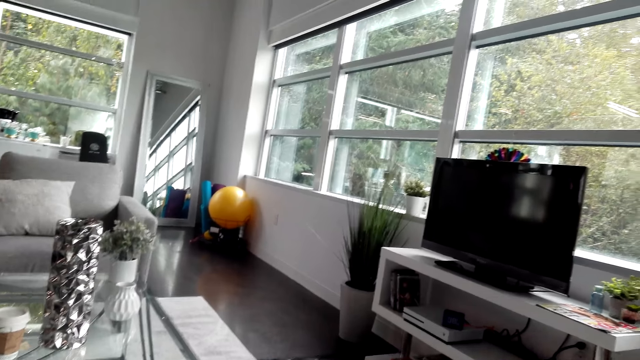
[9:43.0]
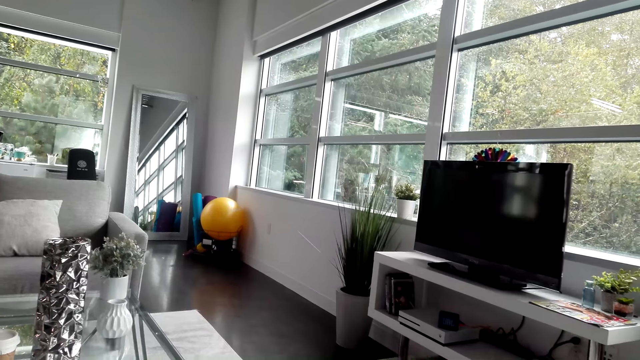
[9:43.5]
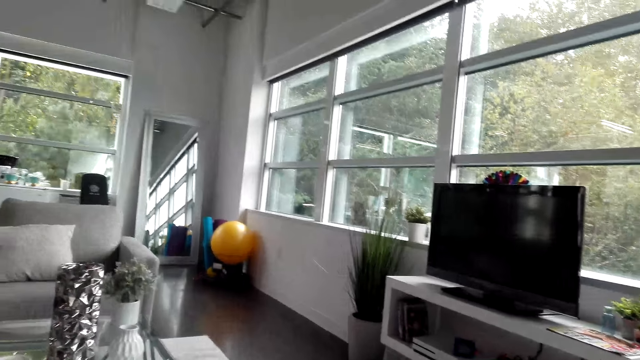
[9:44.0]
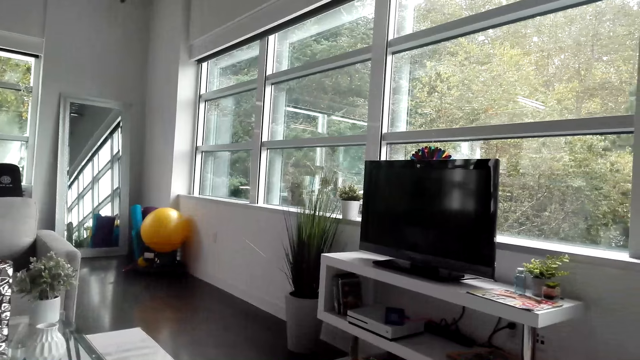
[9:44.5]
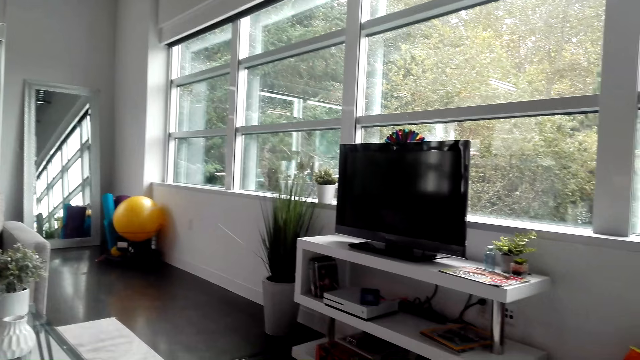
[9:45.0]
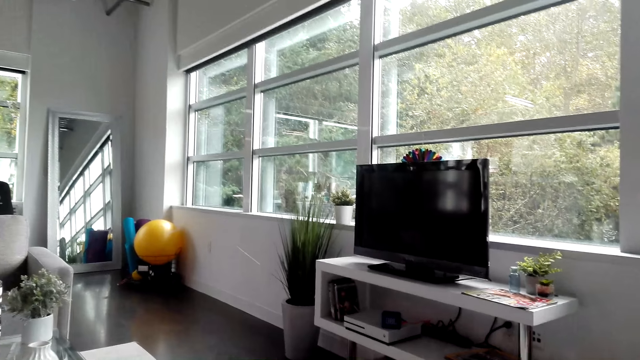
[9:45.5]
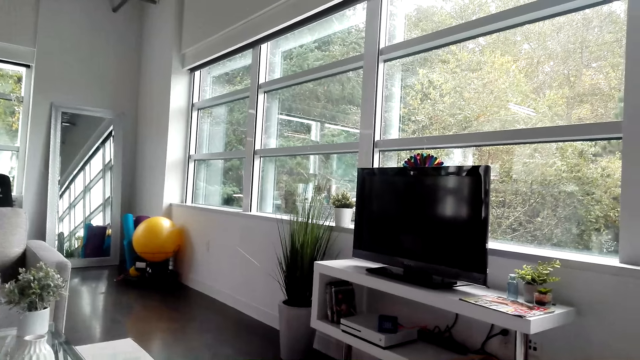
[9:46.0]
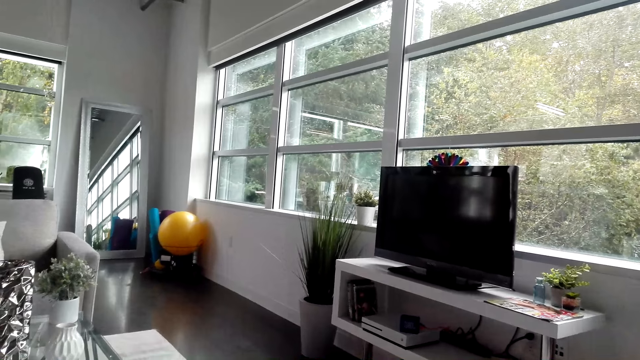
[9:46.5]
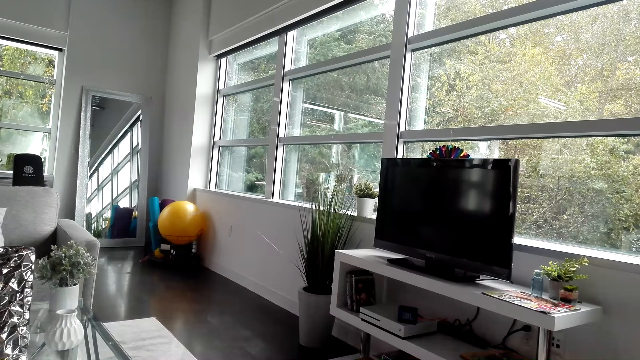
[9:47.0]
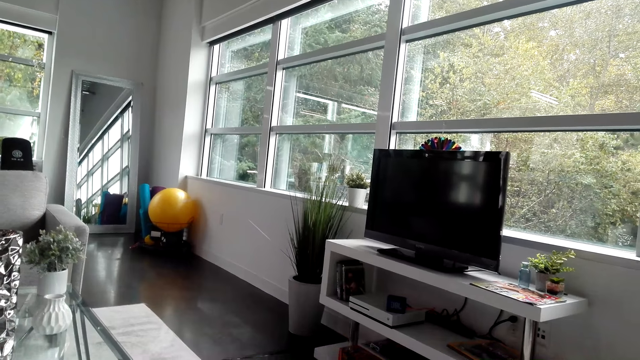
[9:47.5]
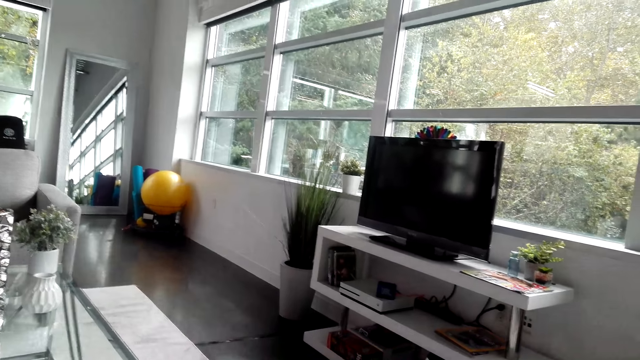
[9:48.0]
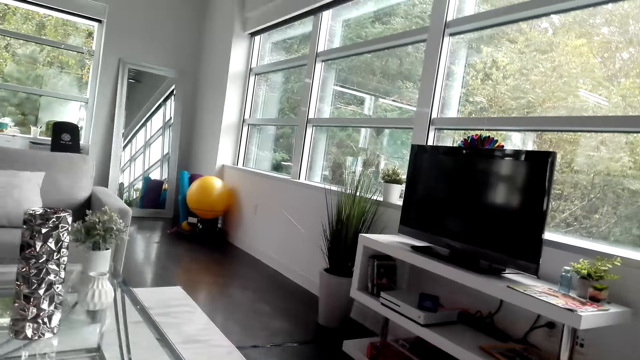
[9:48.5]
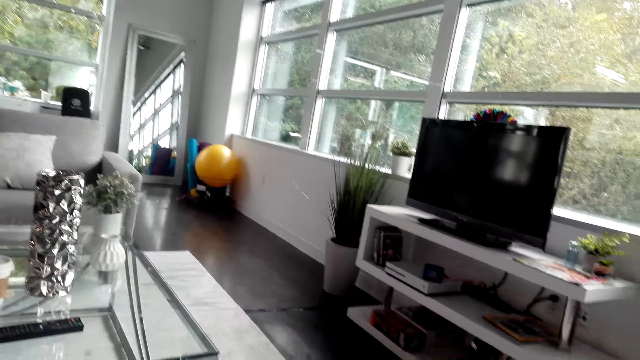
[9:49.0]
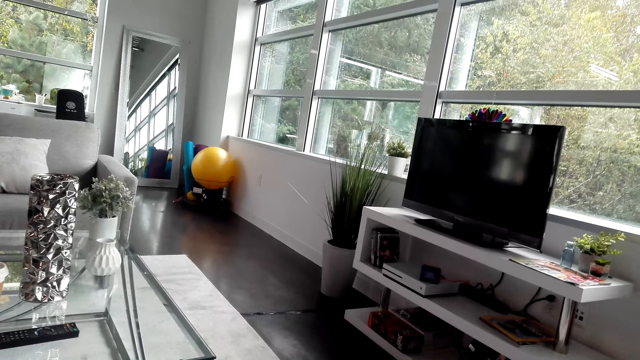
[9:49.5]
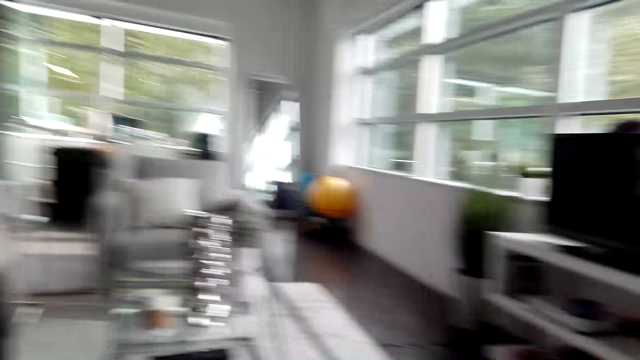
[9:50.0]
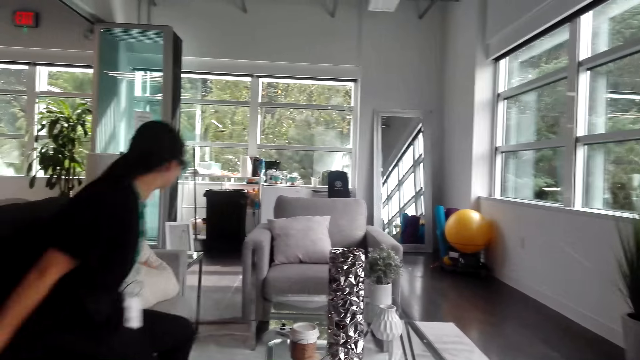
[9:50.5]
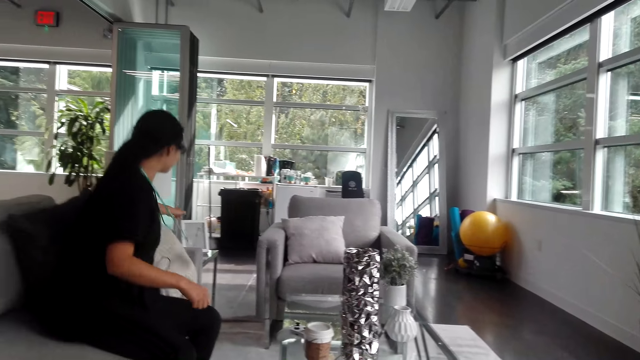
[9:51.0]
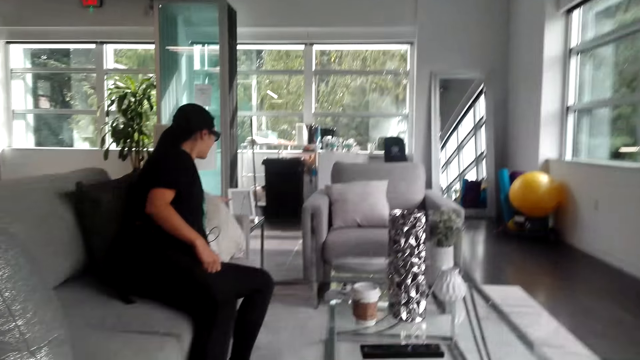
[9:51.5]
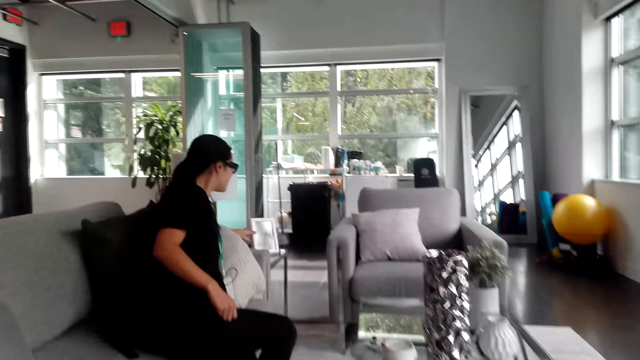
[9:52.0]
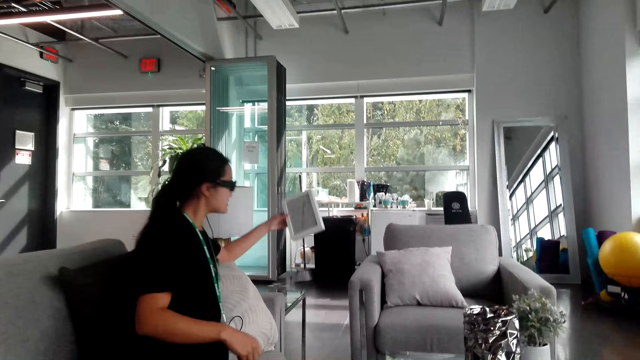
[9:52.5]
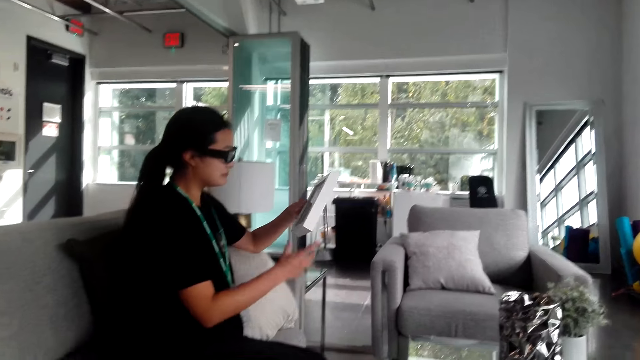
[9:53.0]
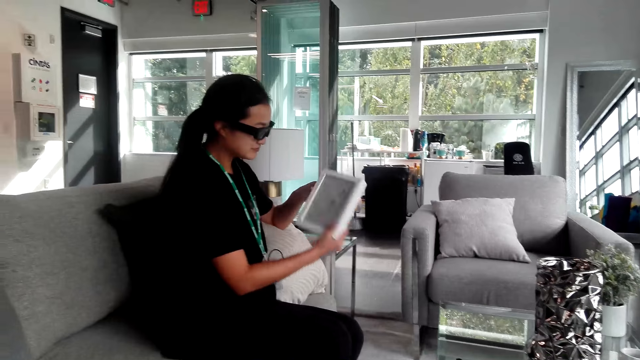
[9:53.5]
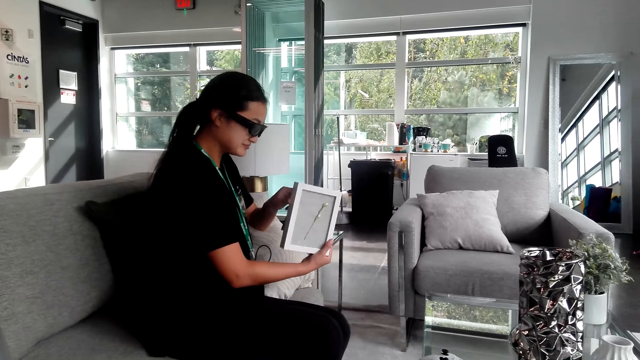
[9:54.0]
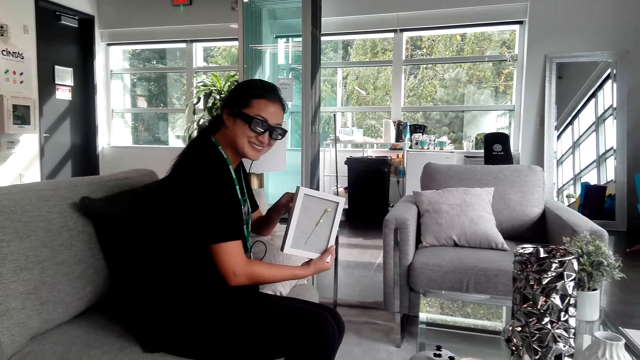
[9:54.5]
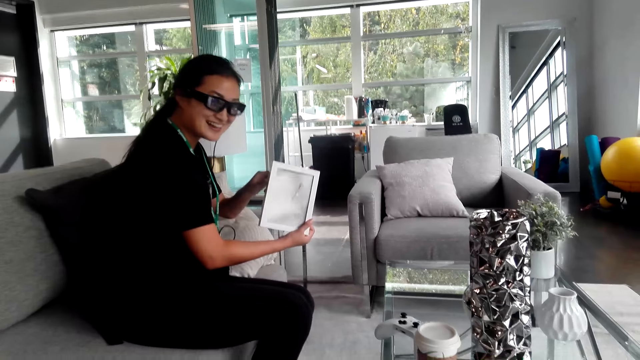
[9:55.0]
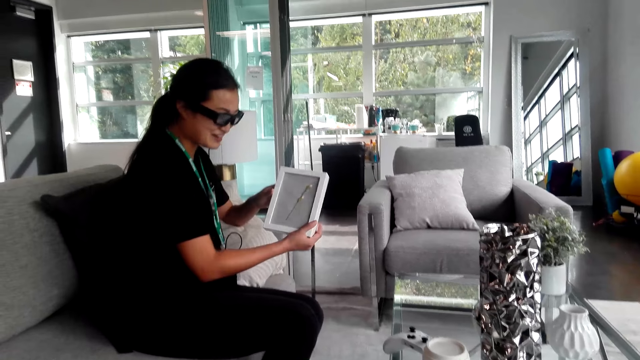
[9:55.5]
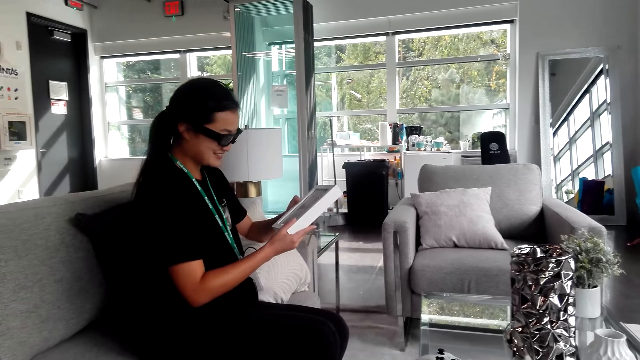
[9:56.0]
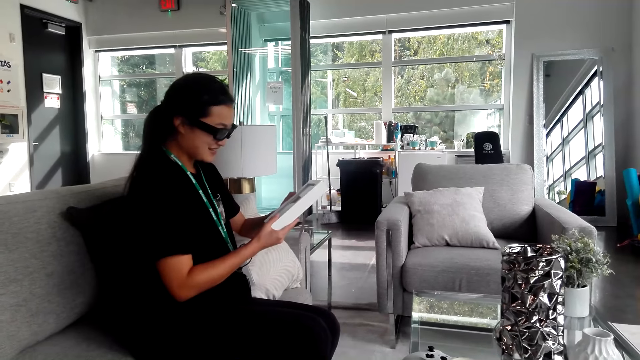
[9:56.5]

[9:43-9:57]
The woman moves a bit on the chair. The woman picks up a watch or frame with both hands. The woman turns the watch with both hands and holds the frame with both hands.

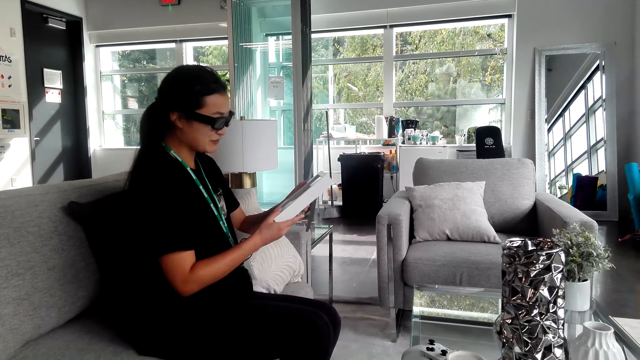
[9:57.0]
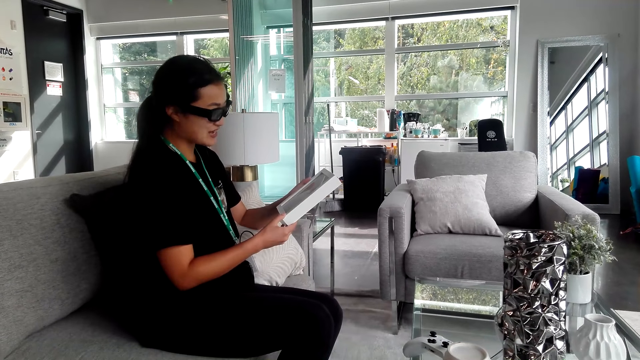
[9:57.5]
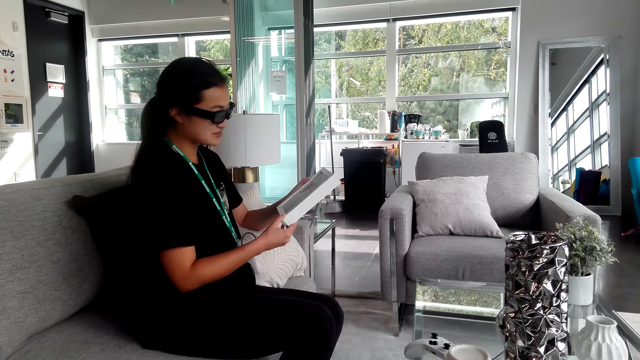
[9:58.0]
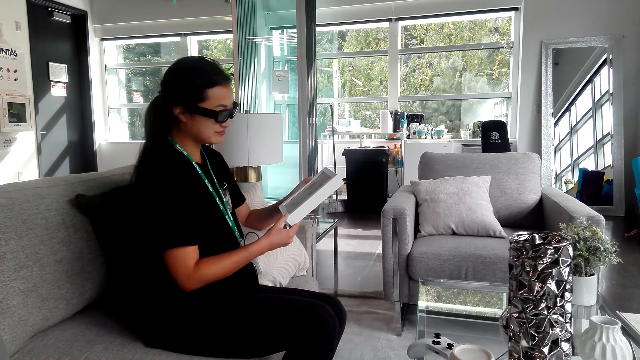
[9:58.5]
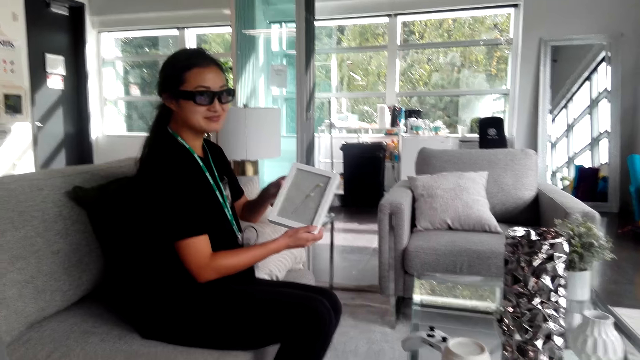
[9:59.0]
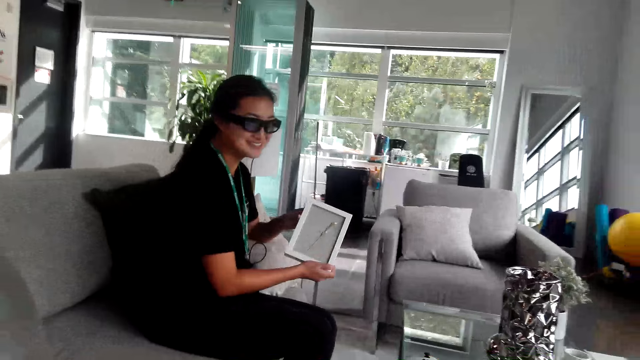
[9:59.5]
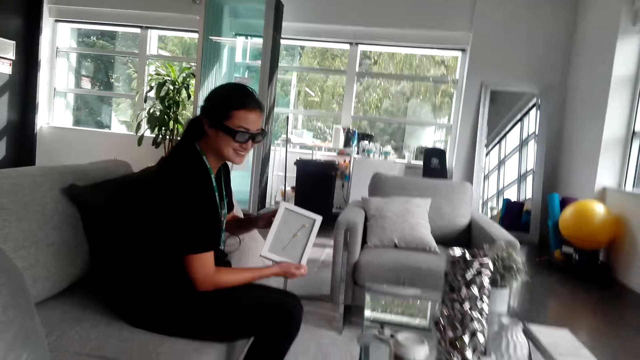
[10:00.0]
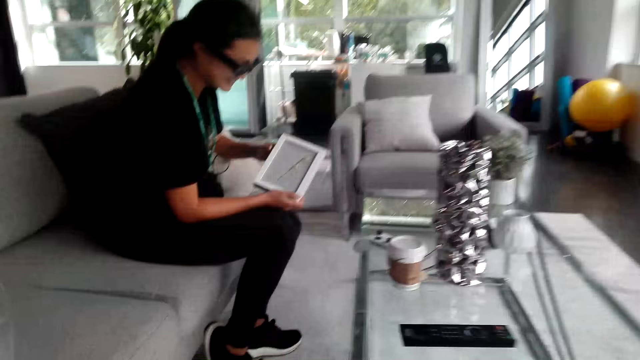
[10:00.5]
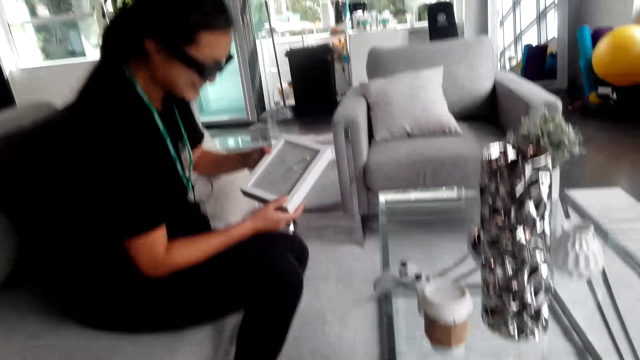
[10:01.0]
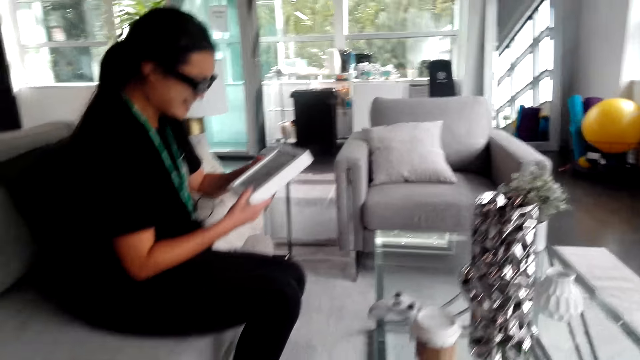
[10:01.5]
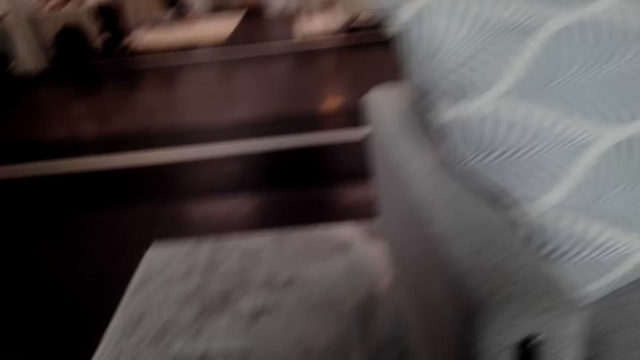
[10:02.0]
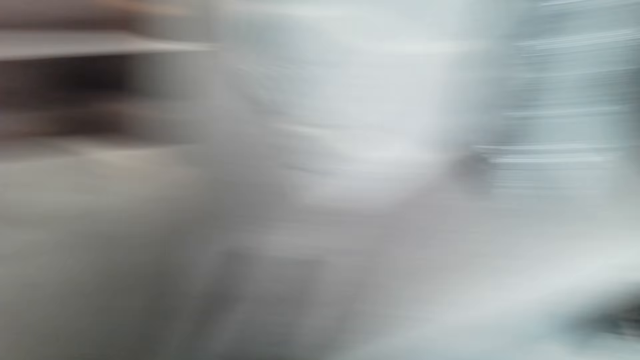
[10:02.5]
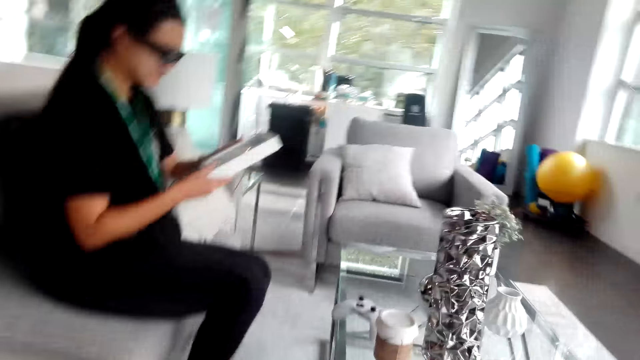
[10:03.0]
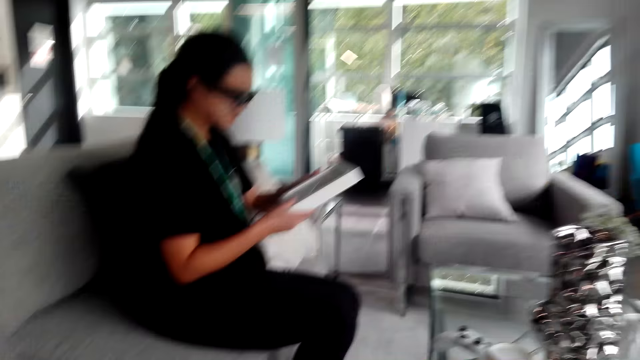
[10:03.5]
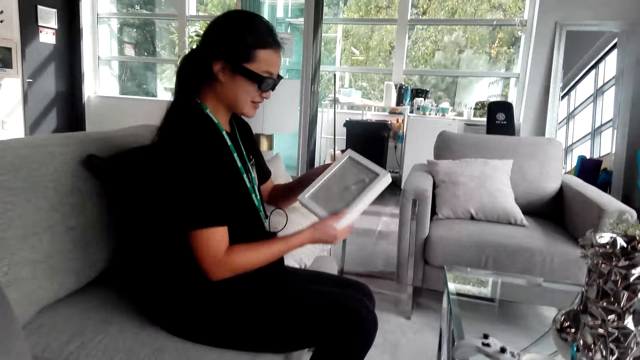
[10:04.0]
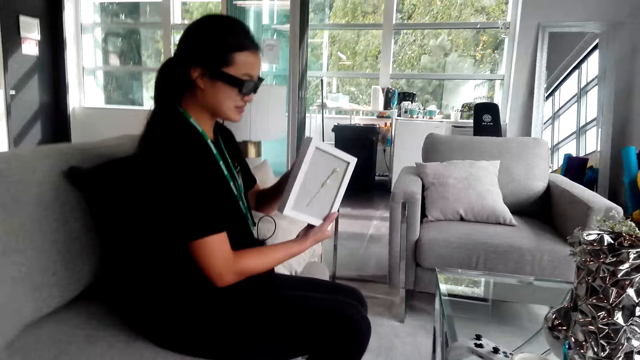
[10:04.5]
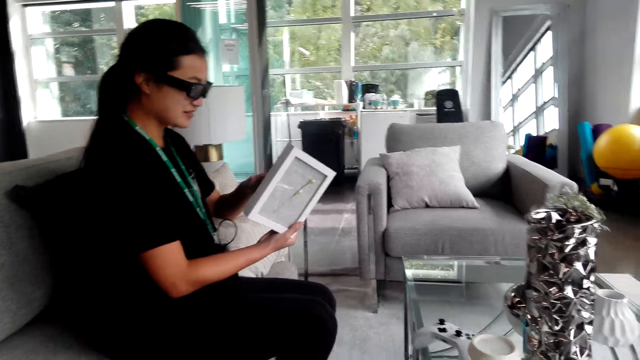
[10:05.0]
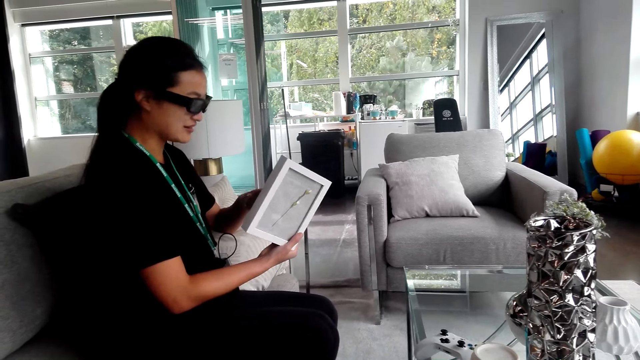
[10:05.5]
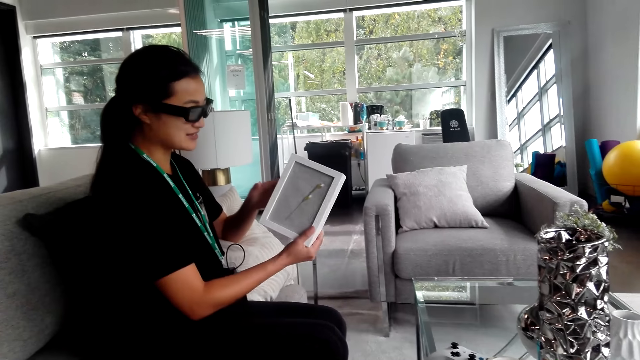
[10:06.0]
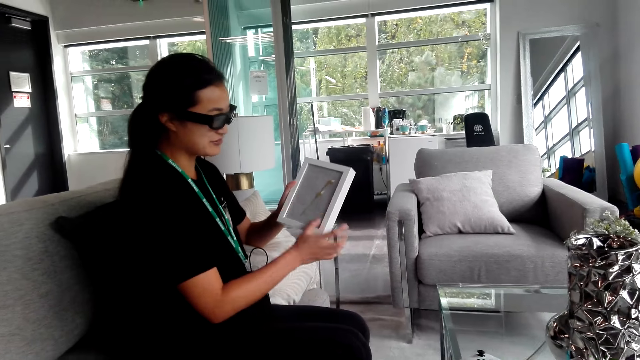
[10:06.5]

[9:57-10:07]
The camera wearer interacts with a woman. The woman shows a watch to the camera wearer. The camera wearer looks around. The woman holds the watch with both hands.
